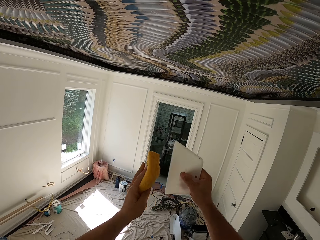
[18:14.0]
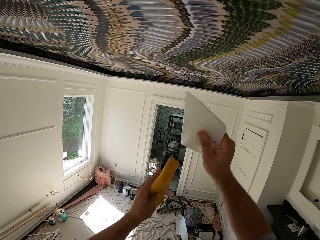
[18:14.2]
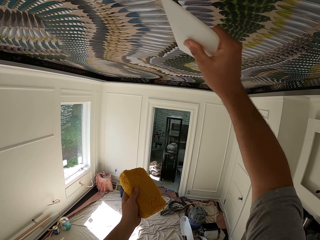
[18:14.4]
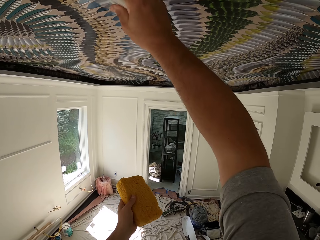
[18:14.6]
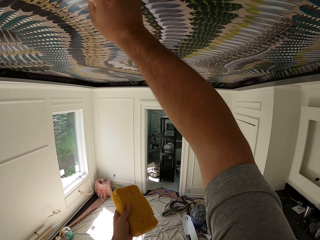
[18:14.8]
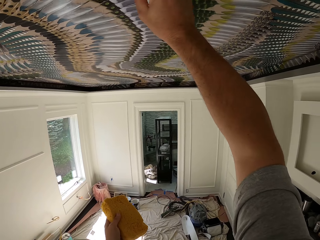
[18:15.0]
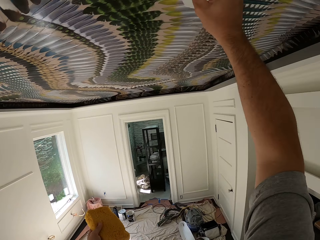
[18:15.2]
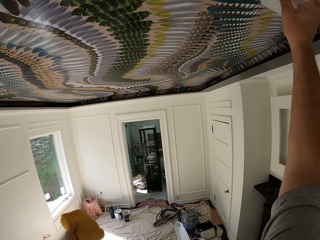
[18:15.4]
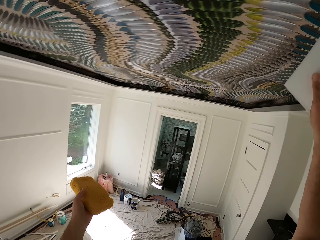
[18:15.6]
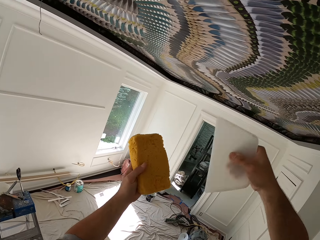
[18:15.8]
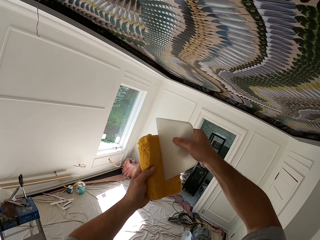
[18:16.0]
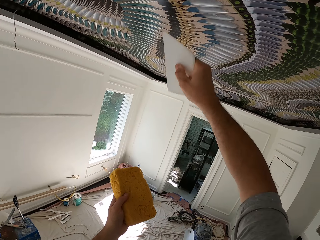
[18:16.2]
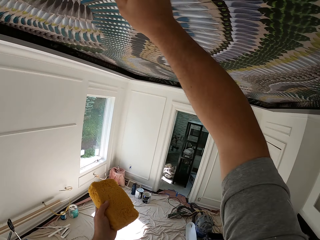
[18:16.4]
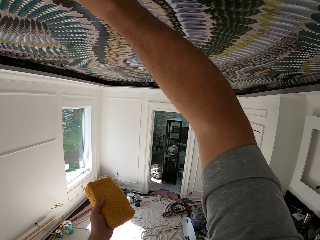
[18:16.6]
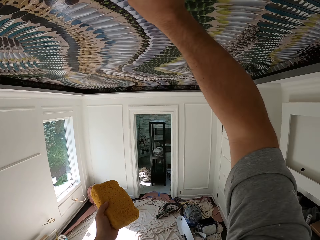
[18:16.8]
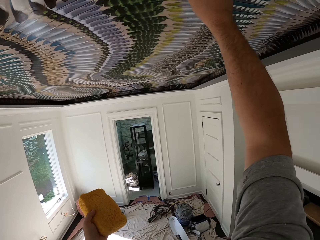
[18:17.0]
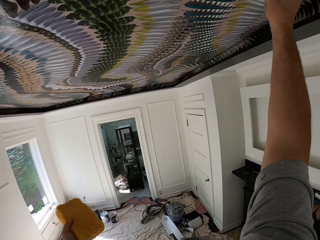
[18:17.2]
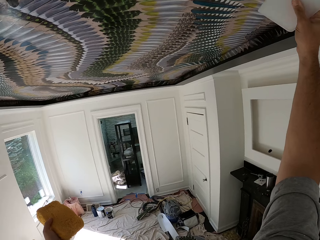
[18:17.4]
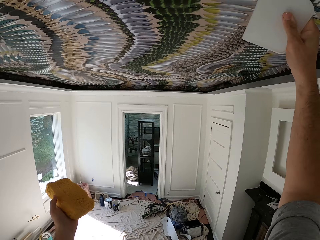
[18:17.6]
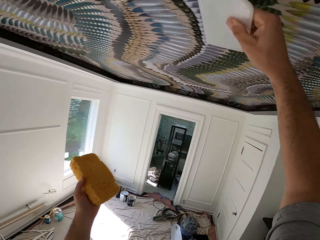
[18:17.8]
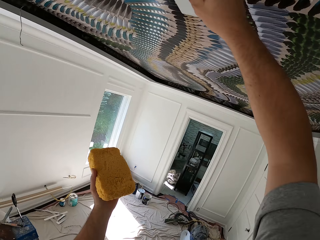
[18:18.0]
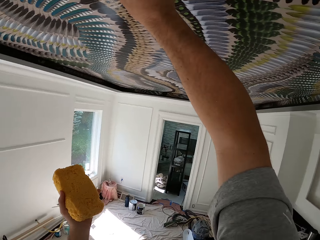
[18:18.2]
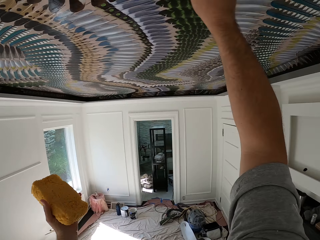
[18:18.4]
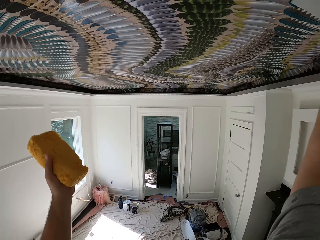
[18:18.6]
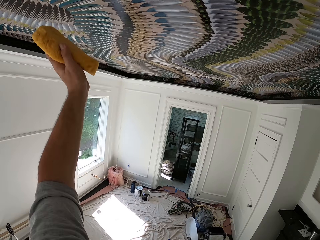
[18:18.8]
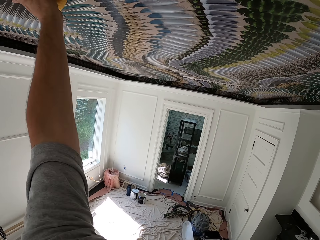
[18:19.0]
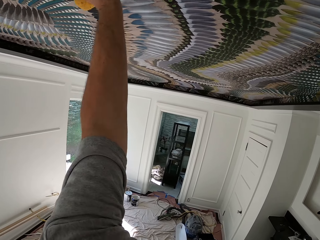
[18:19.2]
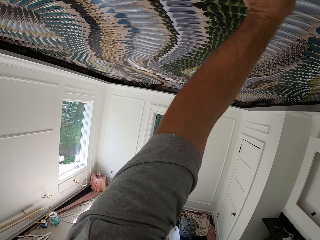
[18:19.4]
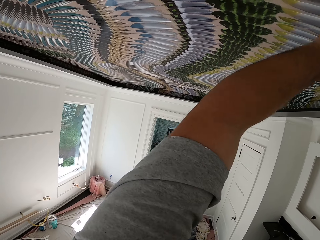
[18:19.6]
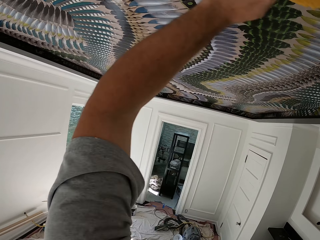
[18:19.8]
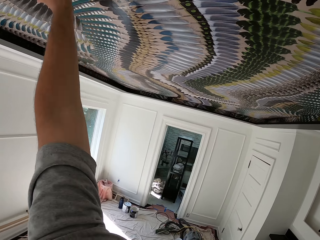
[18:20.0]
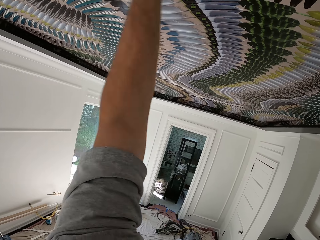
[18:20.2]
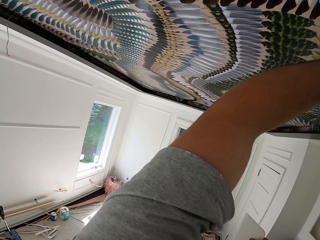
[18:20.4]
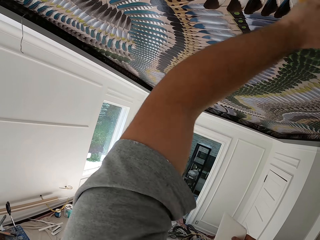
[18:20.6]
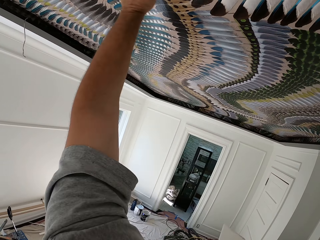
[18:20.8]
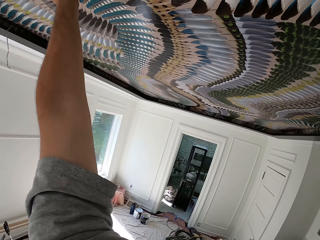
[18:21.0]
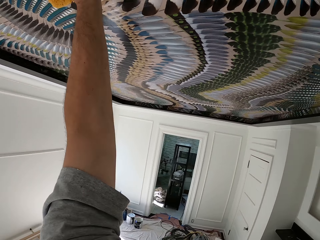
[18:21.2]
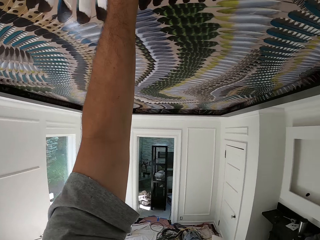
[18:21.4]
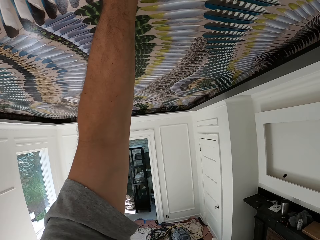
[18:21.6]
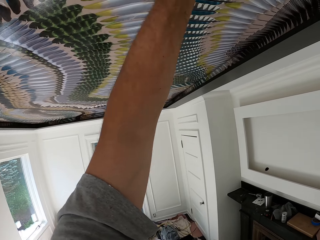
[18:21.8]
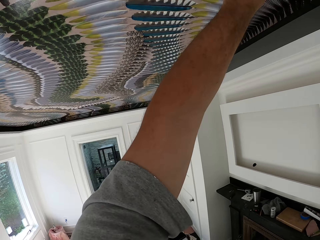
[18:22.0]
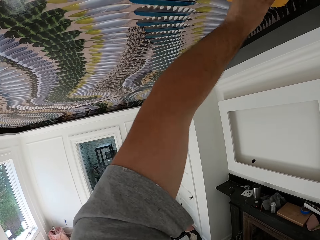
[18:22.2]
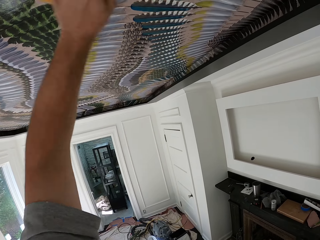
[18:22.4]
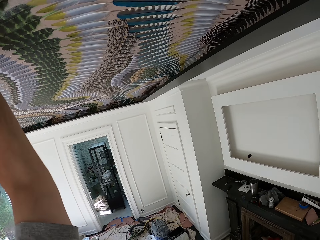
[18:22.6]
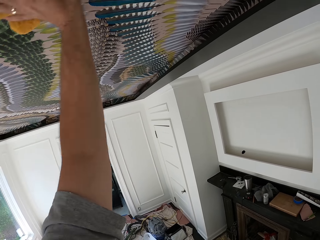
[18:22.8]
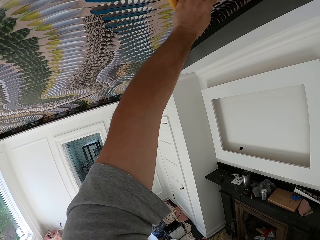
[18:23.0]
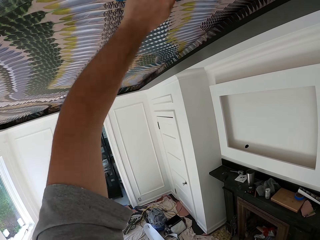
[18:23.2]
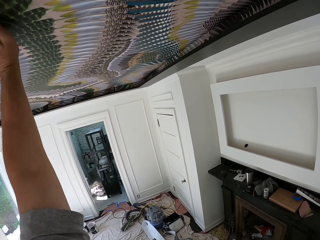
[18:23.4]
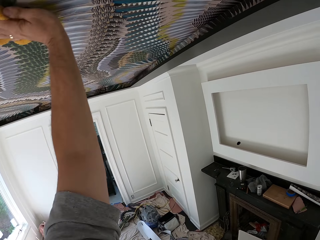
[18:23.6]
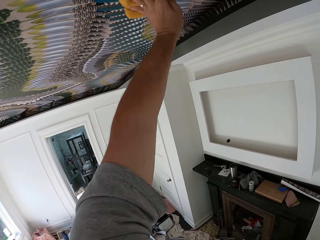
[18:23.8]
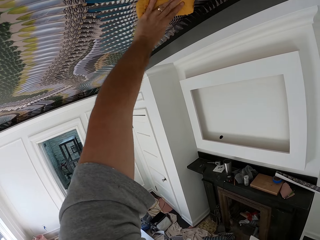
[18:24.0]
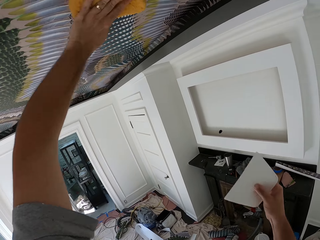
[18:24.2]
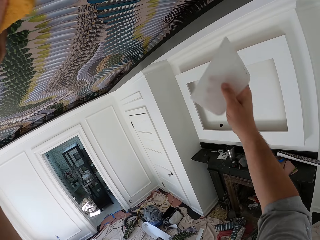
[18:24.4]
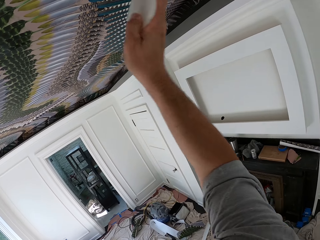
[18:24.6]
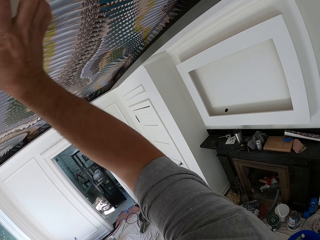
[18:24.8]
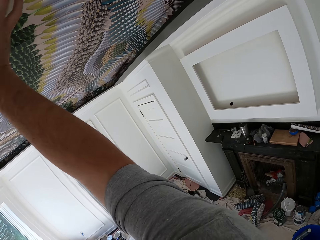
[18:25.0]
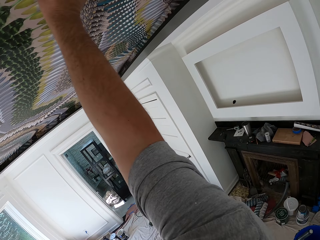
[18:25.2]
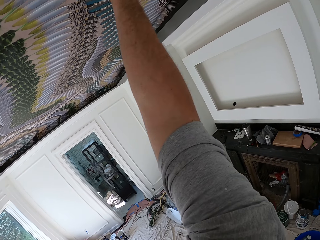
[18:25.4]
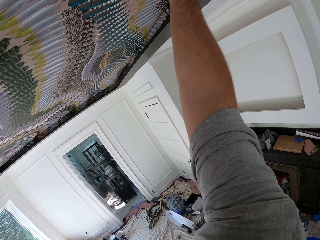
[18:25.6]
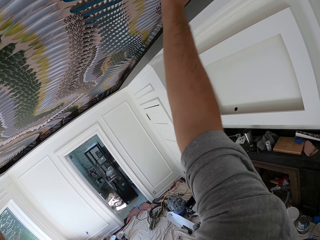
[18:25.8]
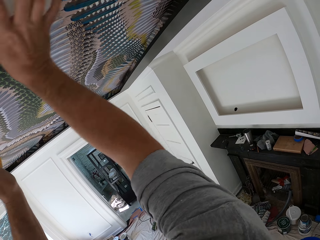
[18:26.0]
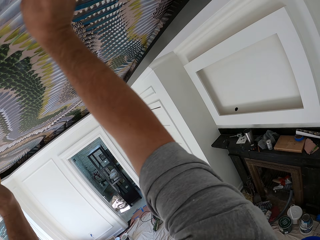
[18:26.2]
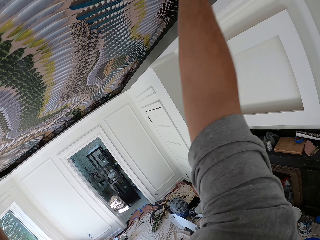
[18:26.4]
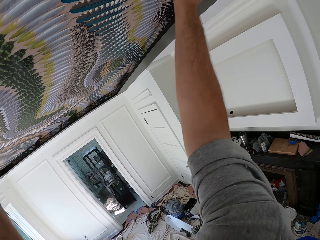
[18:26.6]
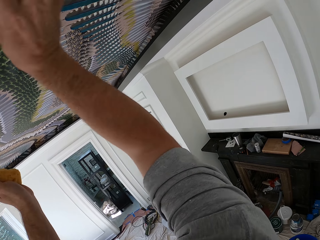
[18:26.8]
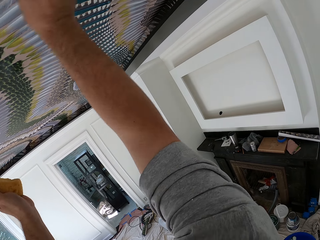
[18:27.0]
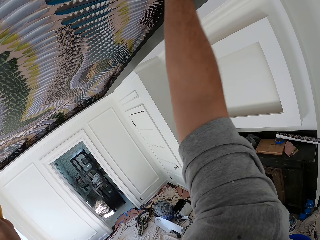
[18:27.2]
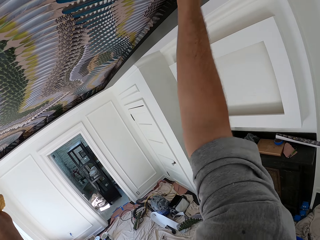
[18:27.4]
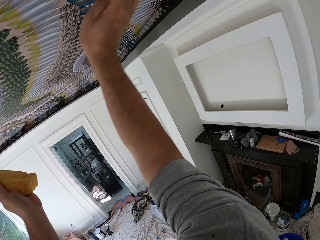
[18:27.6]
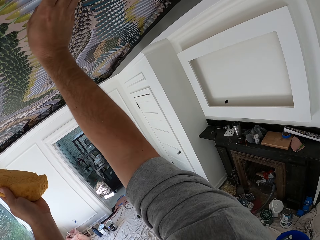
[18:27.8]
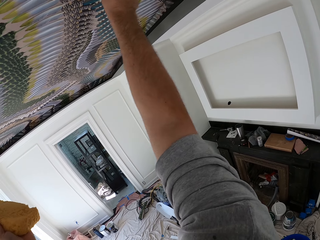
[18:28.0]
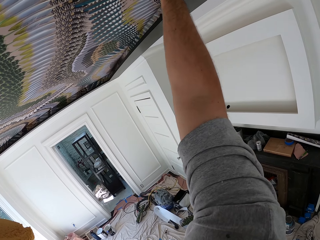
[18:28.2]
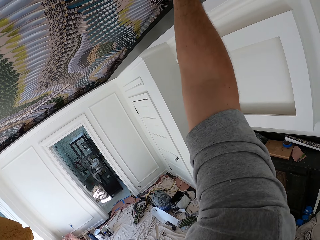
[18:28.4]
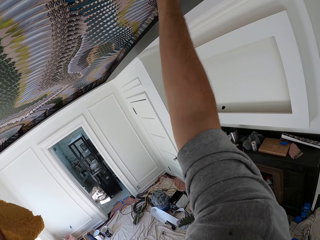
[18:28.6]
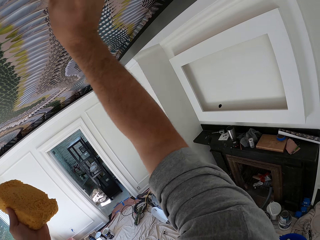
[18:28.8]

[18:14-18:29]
The camera wearer wipes the wallpaper smoother in his right hand on the foam or sponge in his left hand. He smoothens the wallpaper with the wallpaper smoother. He aligns the ceiling with a flat object. He pulls the squeegee from the ceiling wallpaper. He wipes the squeegee with the sponge. He sticks the ceiling wallpaper with the squeegee. He wipes the ceiling wallpaper with the sponge. He sticks the ceiling wallpaper with the squeegee.

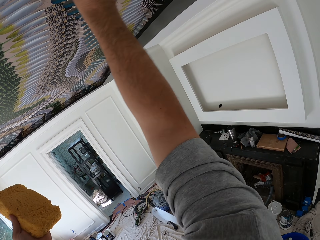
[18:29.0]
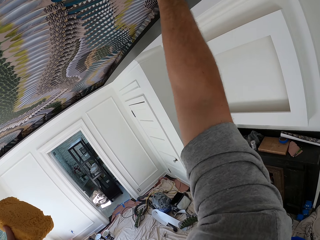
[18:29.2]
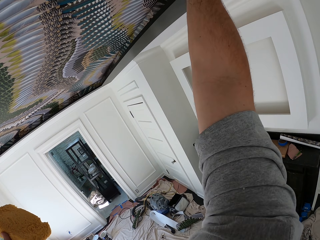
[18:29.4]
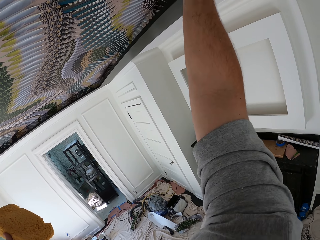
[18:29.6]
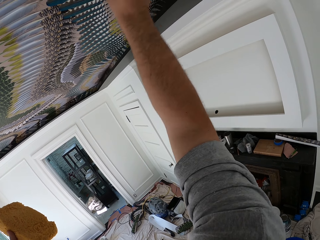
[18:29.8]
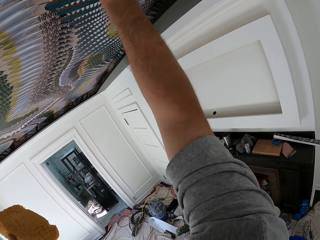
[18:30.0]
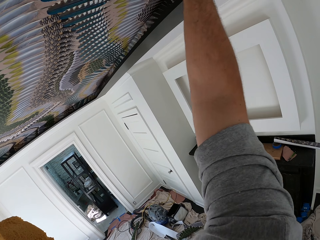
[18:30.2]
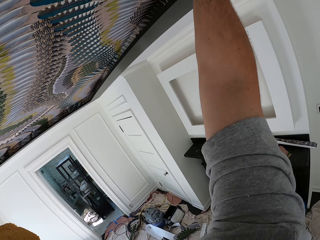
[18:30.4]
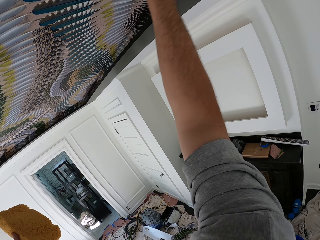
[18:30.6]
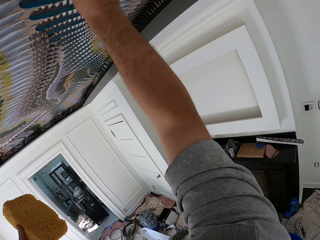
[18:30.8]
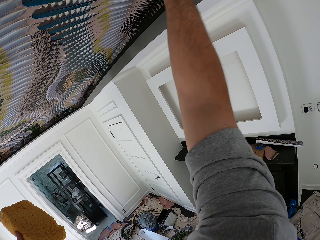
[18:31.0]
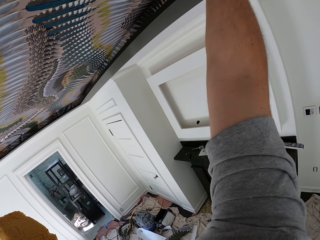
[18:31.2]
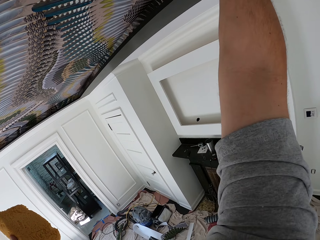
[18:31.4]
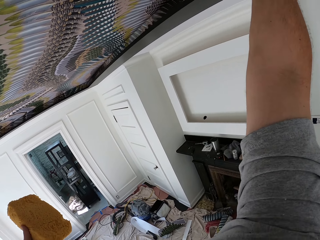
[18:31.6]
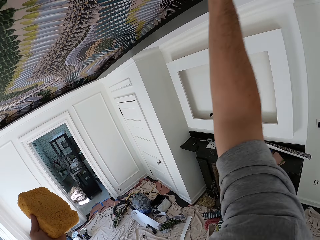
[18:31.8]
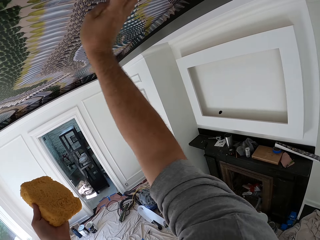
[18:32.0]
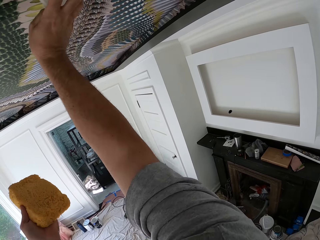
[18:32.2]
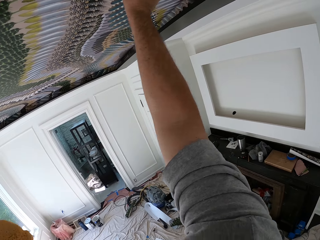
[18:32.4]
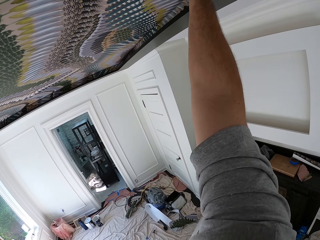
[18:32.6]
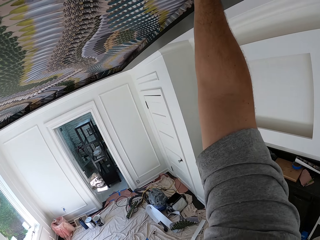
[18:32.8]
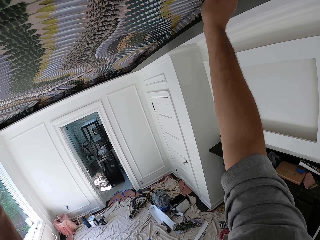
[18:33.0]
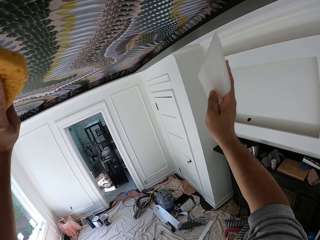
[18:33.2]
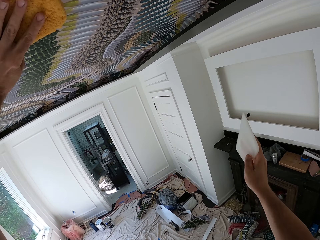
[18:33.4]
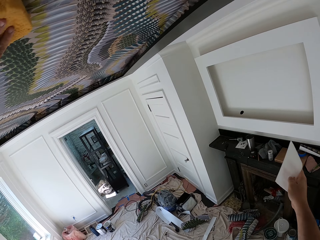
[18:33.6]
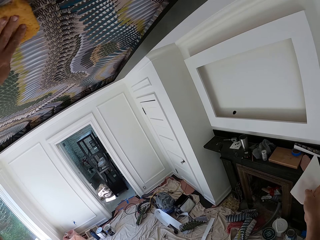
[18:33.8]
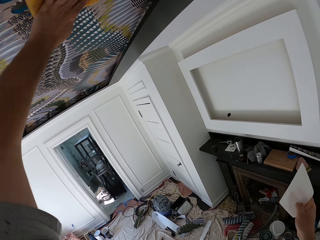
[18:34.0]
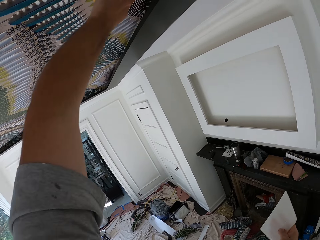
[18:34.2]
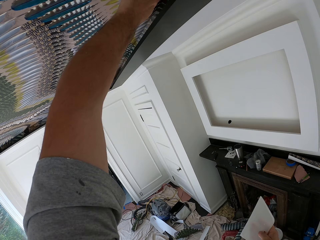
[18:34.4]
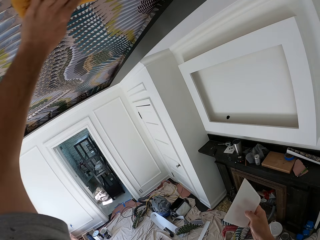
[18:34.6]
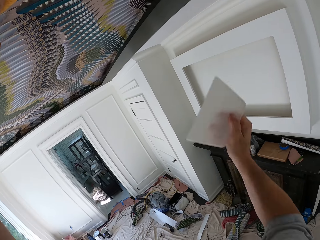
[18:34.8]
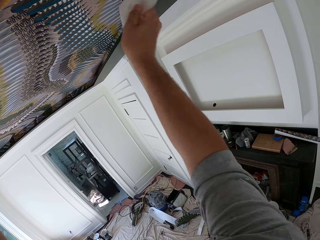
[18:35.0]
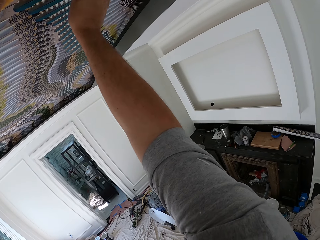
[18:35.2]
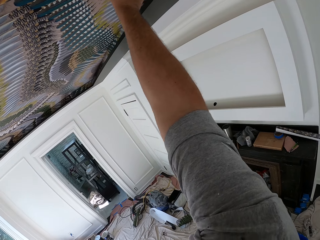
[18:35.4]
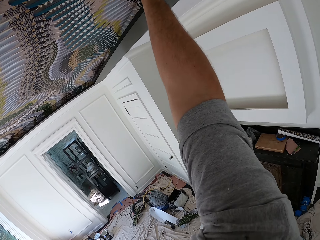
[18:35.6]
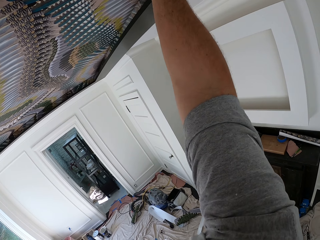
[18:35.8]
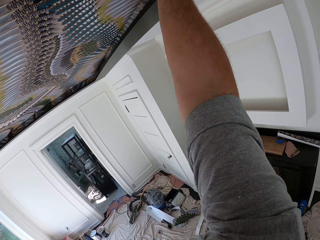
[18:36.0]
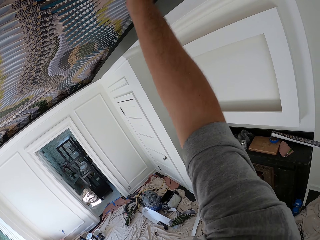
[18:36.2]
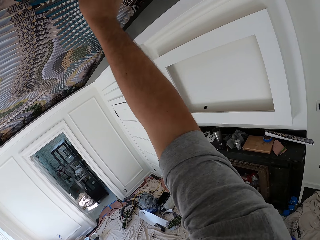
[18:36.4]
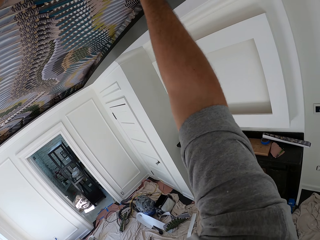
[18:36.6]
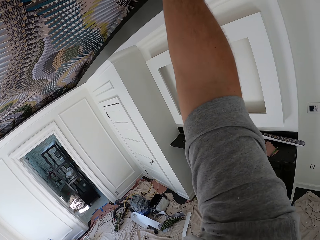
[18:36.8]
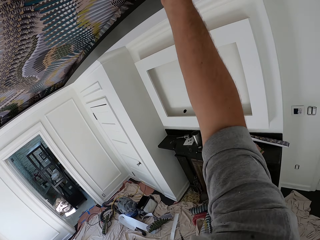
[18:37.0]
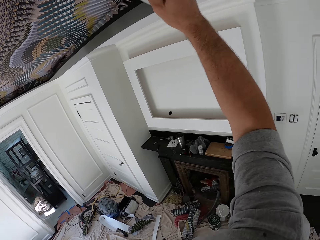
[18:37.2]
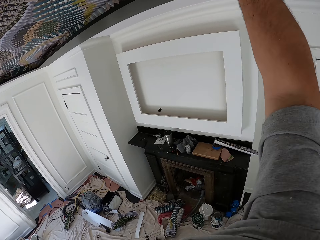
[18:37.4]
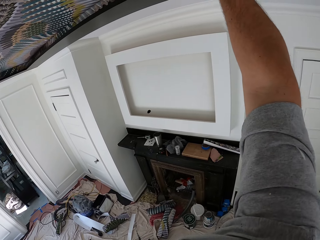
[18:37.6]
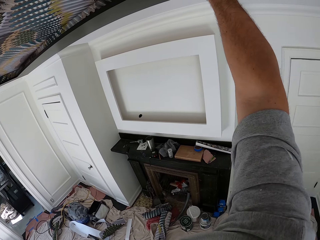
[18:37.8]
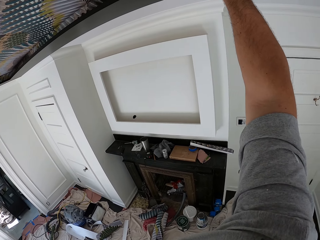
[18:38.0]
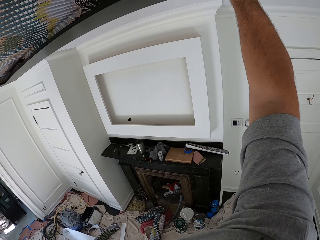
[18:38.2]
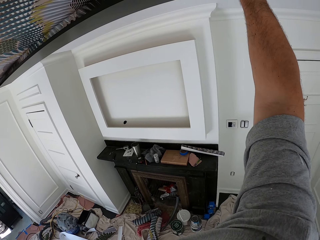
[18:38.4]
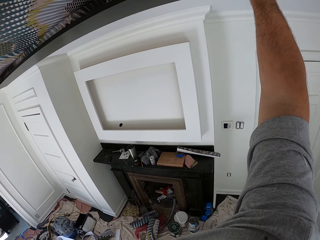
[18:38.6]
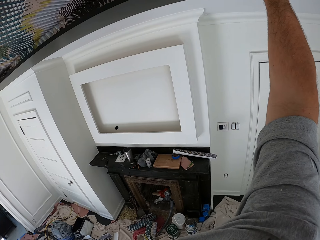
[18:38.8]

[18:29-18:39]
The camera wearer wipes the ceiling wallpaper with a sponge. They stick the ceiling wallpaper with a squeegee.
